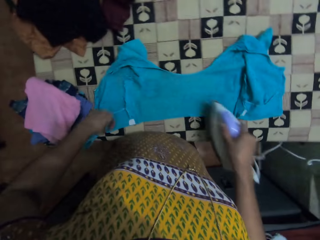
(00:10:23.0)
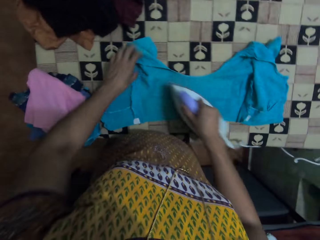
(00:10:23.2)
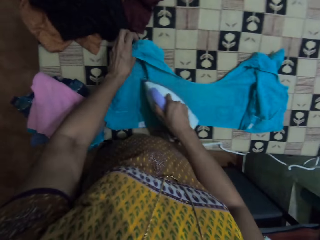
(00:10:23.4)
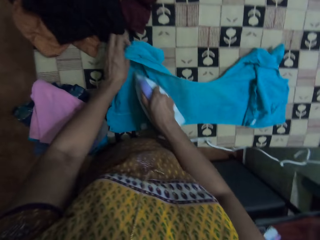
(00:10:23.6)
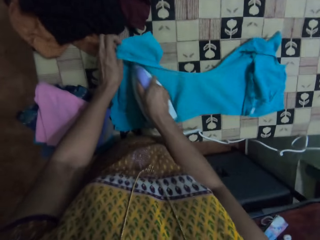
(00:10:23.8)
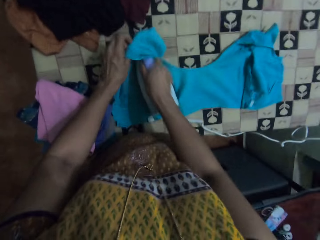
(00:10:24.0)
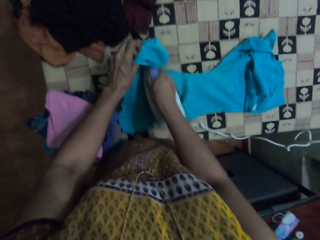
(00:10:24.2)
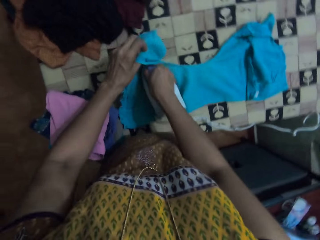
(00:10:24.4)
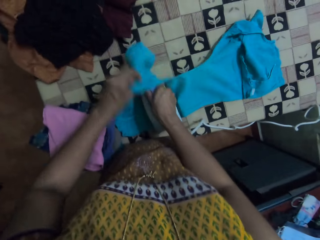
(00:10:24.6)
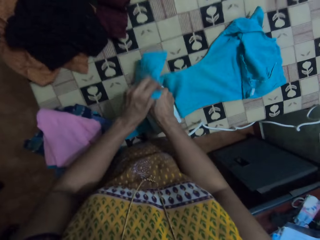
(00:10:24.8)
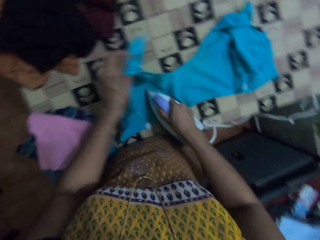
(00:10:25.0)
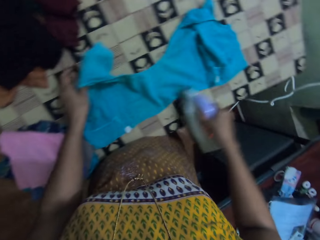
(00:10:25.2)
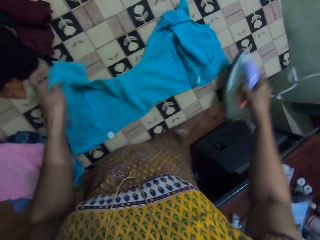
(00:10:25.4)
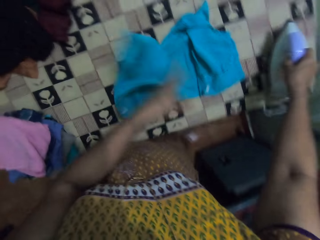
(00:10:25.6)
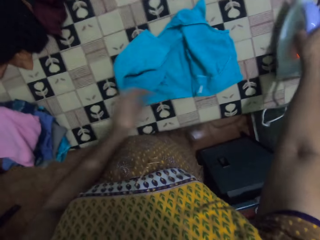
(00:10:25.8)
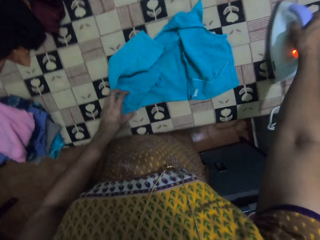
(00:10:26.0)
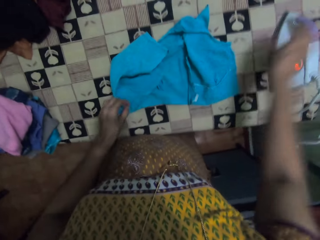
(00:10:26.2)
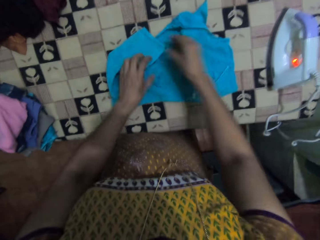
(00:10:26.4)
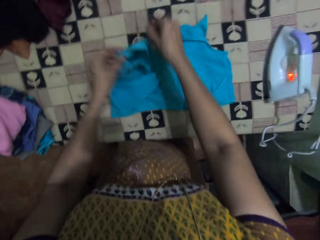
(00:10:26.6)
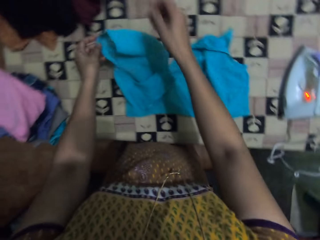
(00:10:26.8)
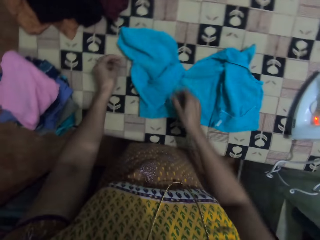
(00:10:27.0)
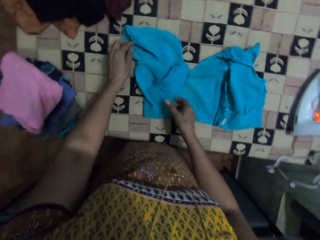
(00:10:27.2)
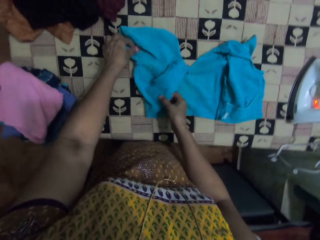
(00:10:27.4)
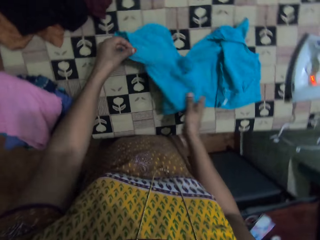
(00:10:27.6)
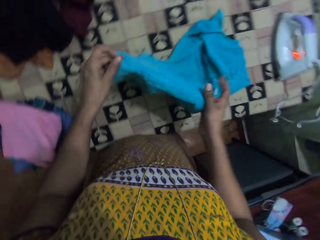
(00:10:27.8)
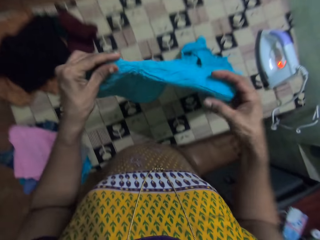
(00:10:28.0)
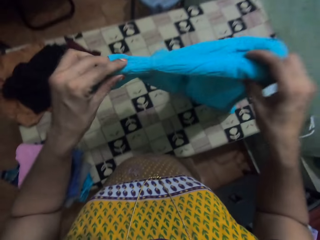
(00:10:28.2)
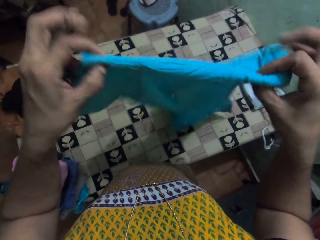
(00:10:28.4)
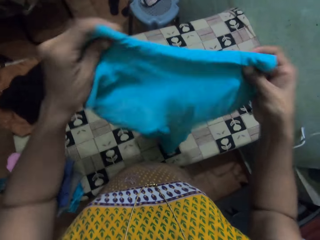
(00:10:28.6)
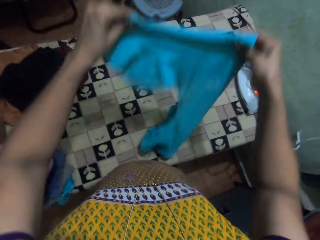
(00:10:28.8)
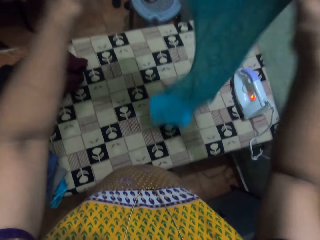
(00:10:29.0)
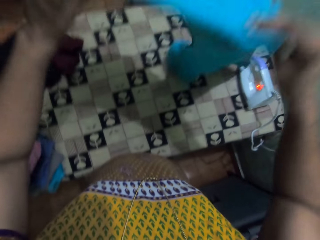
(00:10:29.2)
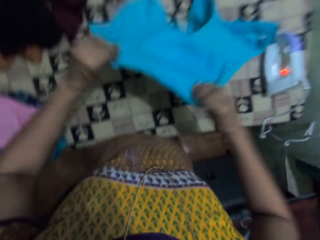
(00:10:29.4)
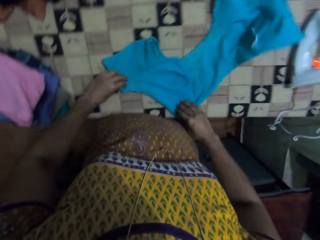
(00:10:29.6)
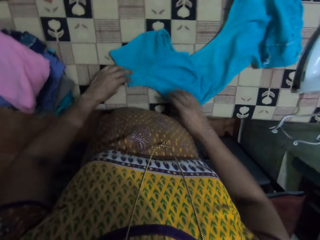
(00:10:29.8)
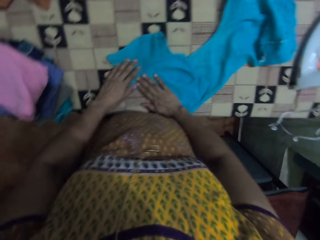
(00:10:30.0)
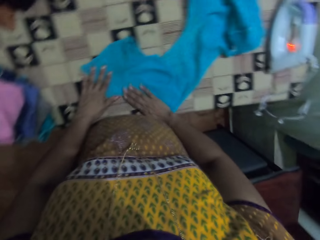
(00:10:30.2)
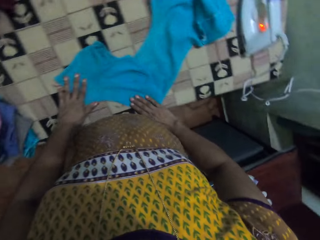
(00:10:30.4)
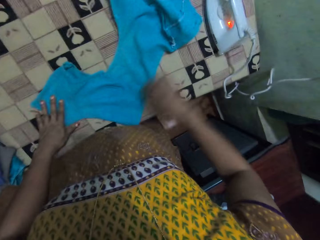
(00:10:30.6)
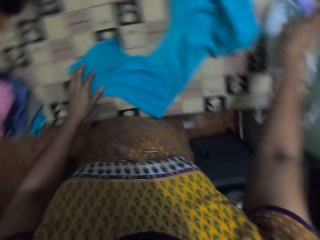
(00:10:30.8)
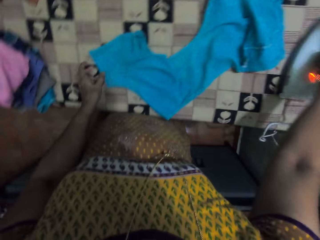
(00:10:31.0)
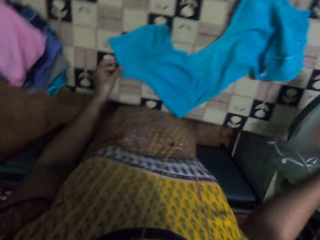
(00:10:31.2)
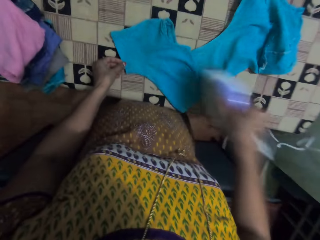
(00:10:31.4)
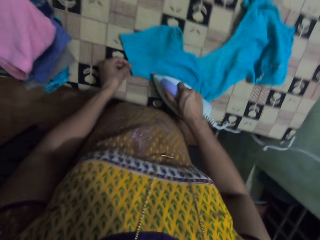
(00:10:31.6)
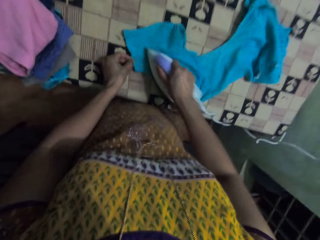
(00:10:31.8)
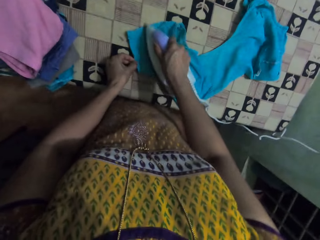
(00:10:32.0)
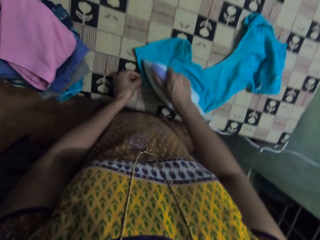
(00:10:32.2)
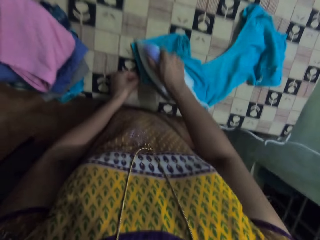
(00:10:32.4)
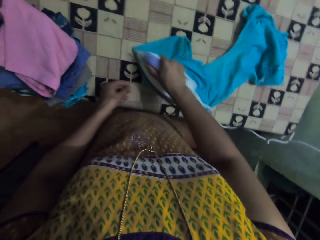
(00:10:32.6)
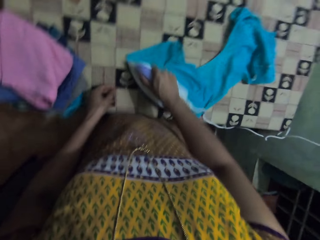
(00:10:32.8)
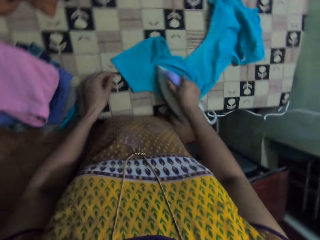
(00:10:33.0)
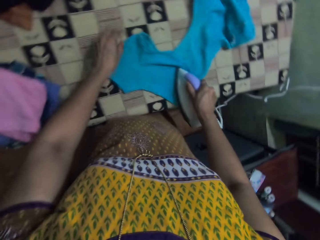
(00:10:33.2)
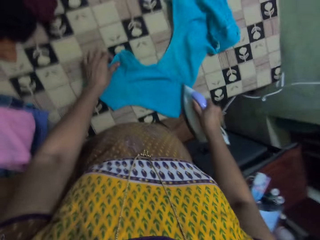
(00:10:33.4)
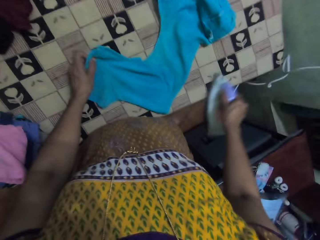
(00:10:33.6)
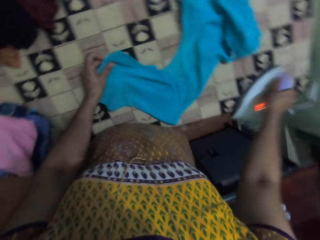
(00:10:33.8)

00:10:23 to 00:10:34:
The camera wearer puts the iron on the table. They move the top and hold the cloth. They pick up the iron and iron the top.

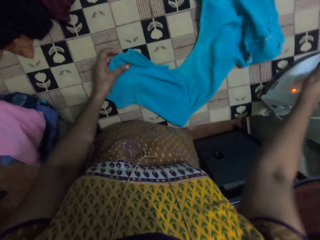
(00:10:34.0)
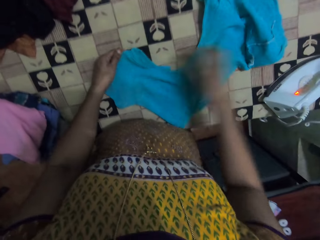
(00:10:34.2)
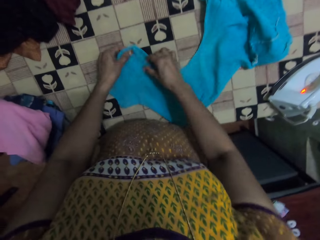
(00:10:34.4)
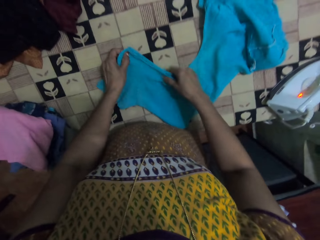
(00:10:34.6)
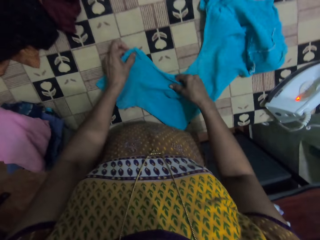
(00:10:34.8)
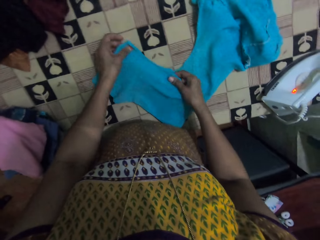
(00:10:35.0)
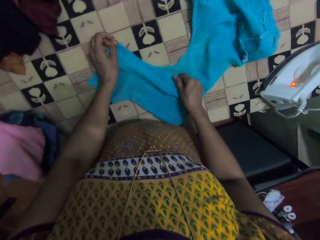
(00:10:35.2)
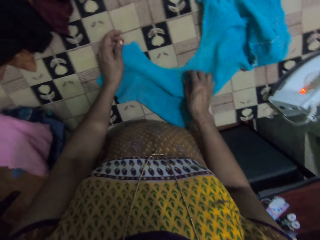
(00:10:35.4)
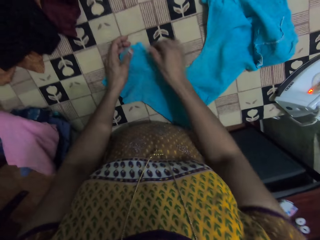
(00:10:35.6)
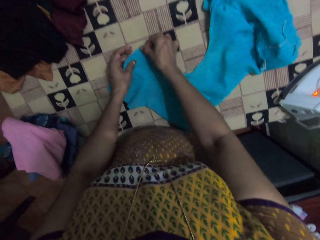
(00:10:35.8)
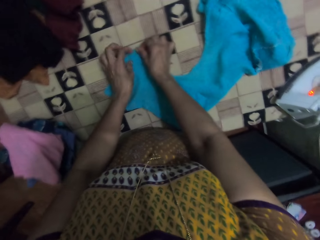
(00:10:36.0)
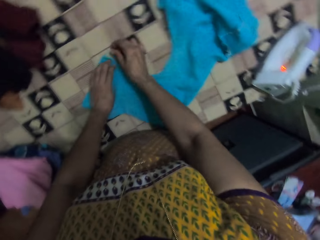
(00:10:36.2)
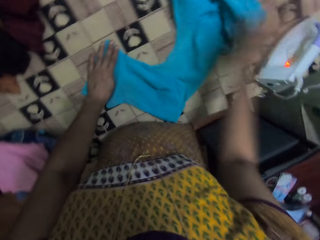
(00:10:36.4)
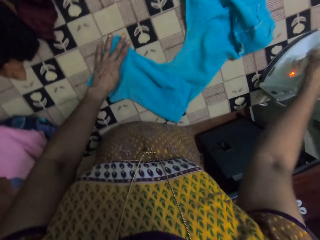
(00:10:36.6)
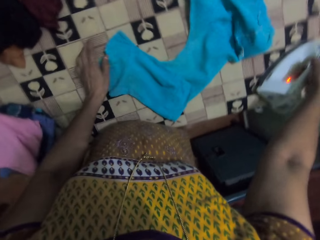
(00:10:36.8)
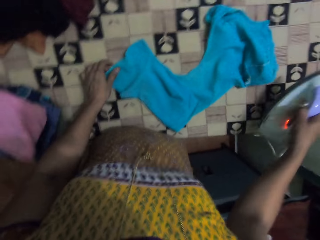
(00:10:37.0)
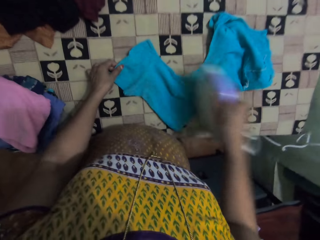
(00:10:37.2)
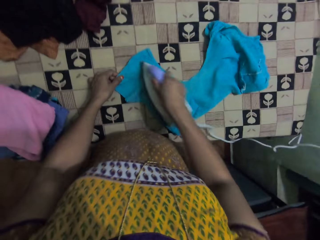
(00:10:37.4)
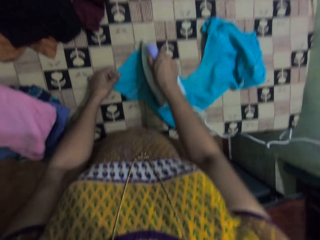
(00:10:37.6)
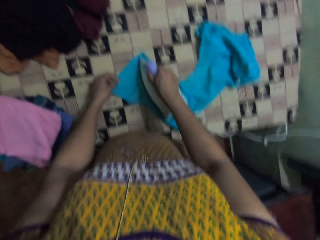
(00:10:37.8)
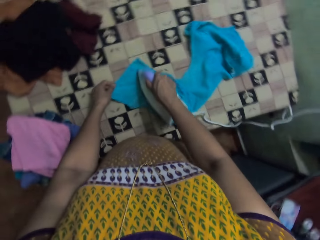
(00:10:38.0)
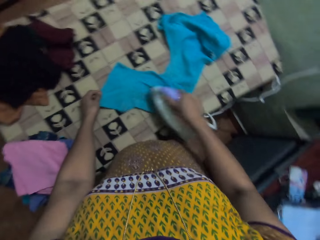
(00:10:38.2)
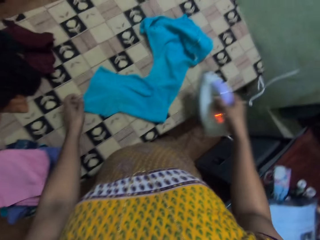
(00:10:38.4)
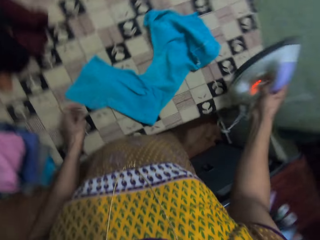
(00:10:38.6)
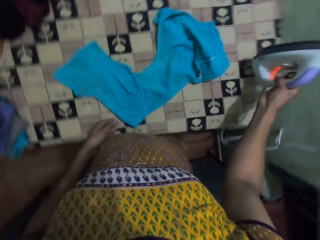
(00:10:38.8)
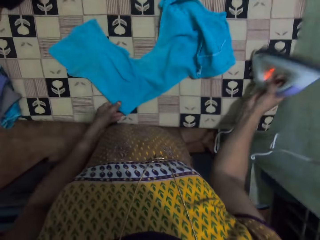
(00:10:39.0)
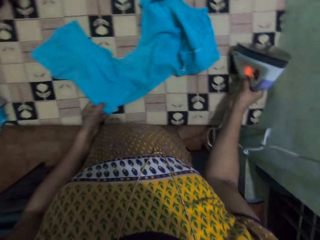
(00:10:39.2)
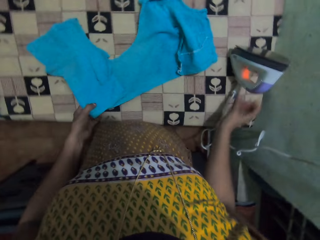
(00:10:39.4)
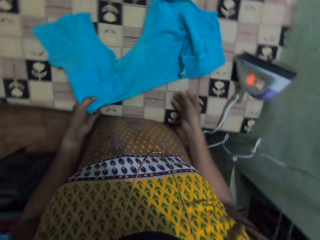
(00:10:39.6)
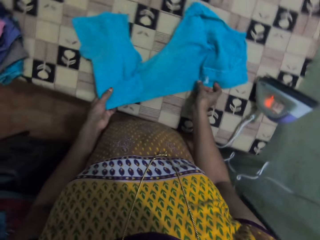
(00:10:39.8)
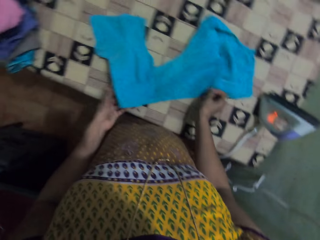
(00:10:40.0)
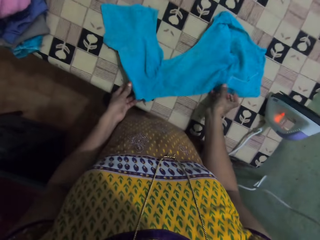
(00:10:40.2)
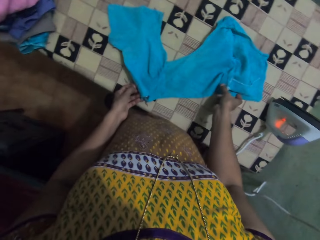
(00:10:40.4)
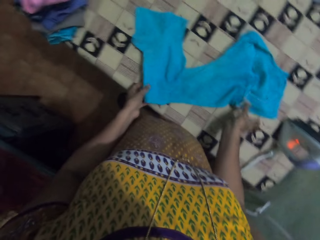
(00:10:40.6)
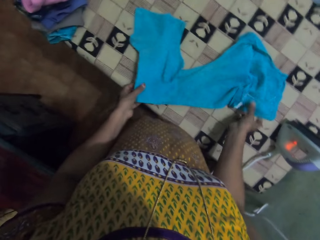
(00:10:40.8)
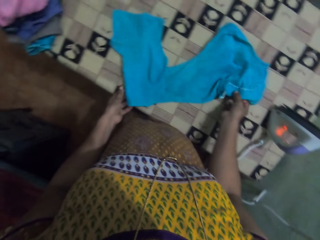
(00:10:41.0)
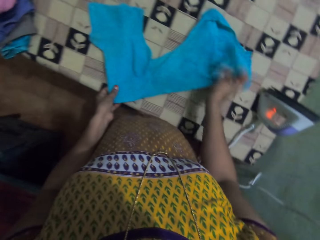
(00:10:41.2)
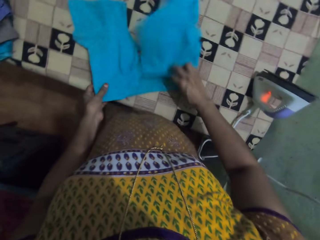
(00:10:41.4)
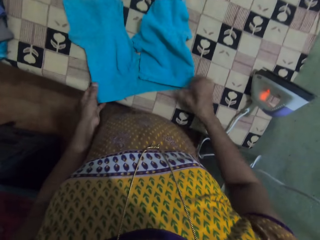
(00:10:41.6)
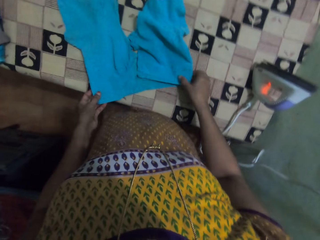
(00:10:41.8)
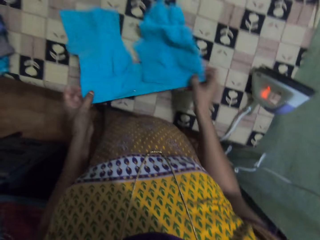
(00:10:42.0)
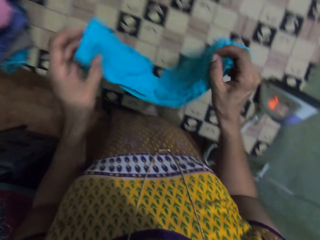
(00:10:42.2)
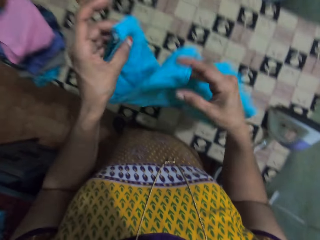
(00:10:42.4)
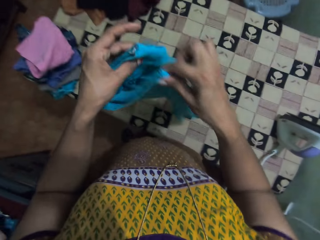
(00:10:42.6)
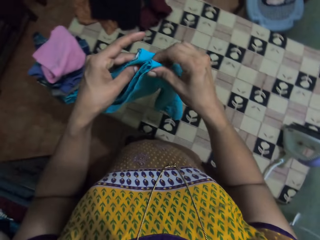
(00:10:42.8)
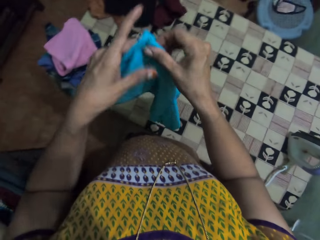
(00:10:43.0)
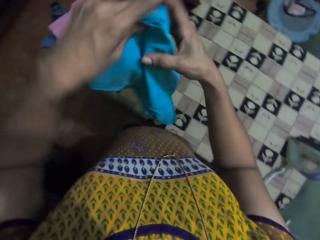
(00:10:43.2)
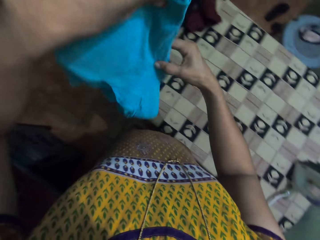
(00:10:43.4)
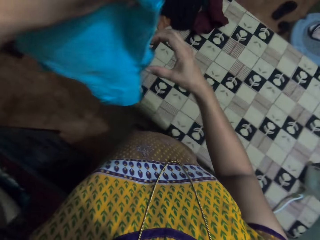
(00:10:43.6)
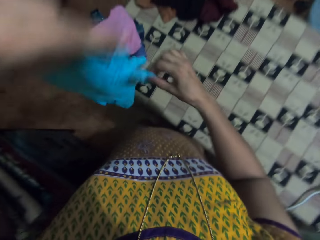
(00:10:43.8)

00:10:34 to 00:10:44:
The camera wearer puts the iron on the table. They move the top, pick up the iron, iron the top, and put the iron on the table. They fold the cloth.
